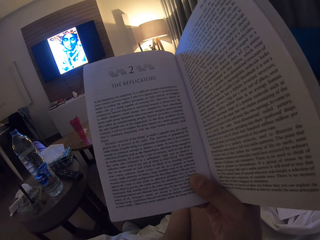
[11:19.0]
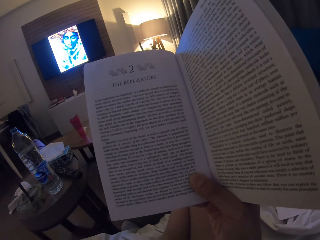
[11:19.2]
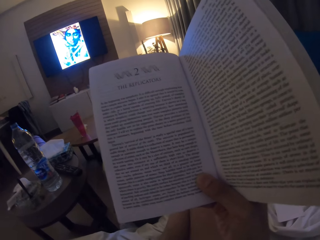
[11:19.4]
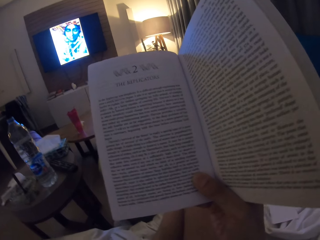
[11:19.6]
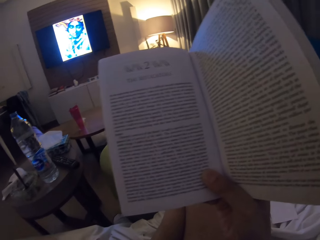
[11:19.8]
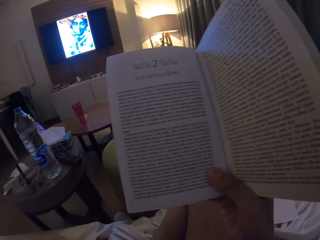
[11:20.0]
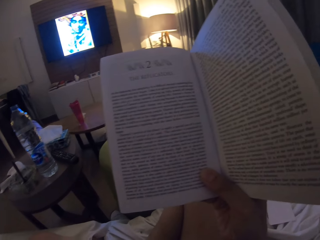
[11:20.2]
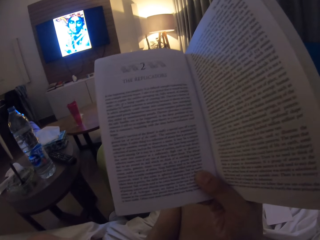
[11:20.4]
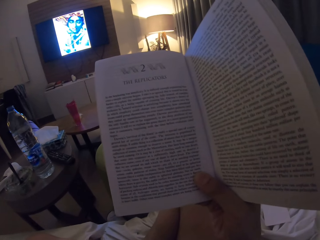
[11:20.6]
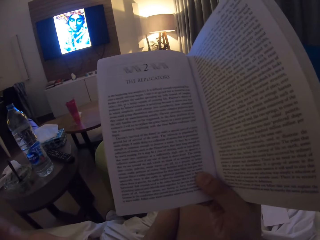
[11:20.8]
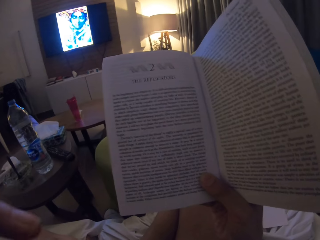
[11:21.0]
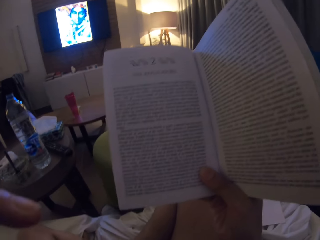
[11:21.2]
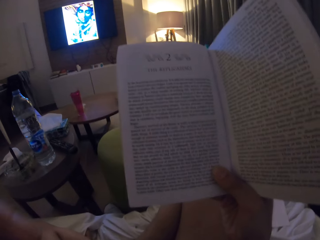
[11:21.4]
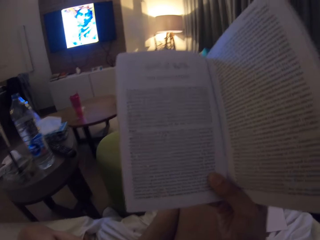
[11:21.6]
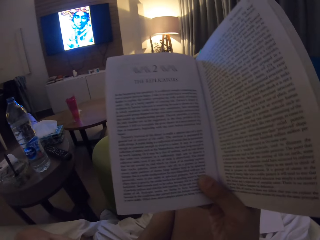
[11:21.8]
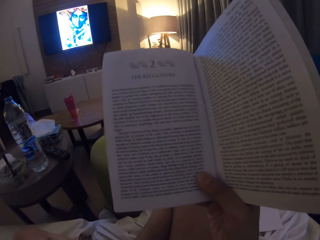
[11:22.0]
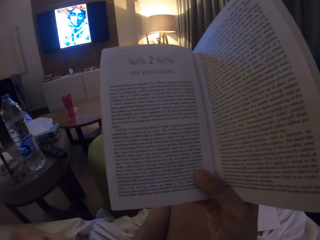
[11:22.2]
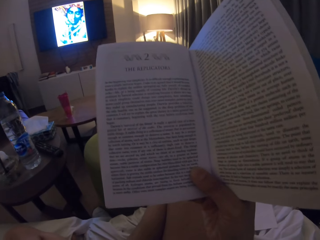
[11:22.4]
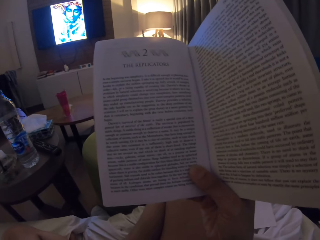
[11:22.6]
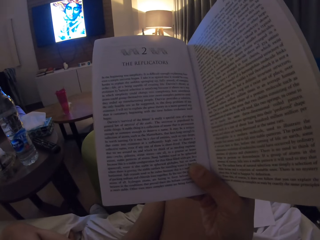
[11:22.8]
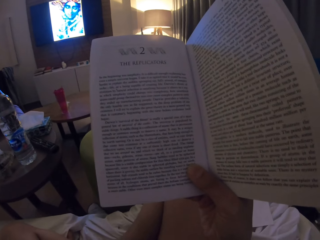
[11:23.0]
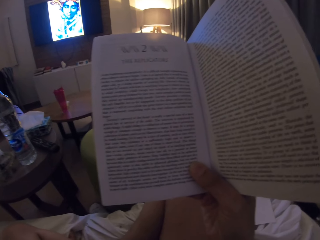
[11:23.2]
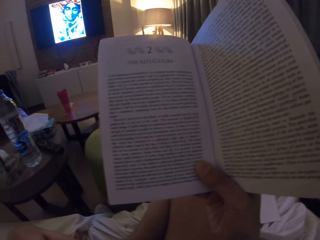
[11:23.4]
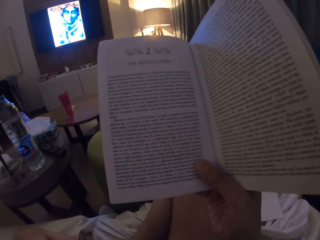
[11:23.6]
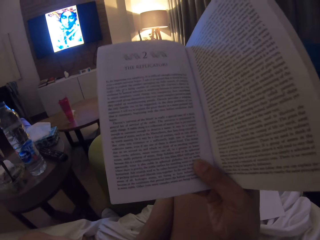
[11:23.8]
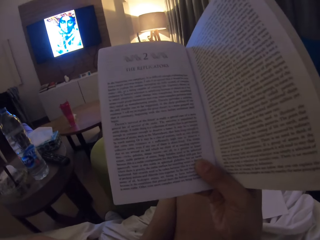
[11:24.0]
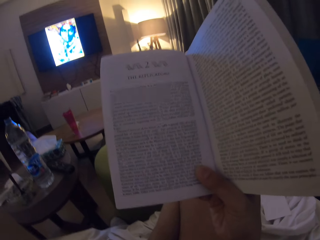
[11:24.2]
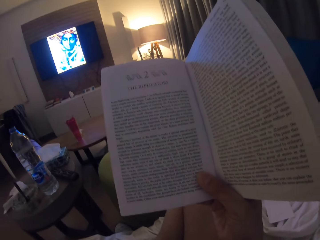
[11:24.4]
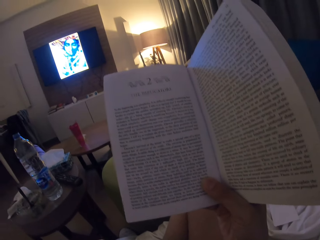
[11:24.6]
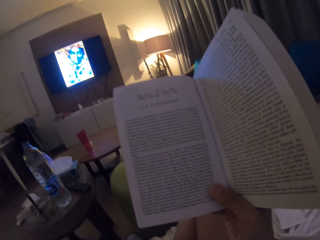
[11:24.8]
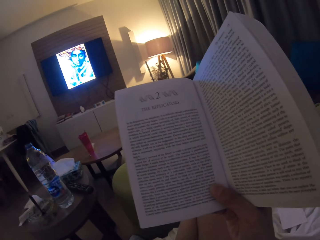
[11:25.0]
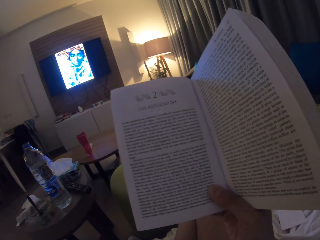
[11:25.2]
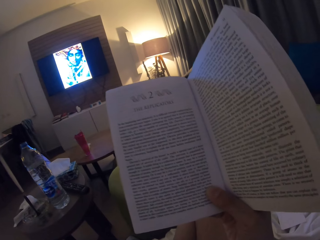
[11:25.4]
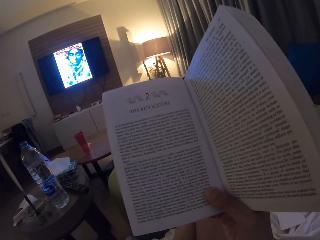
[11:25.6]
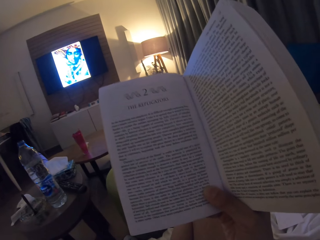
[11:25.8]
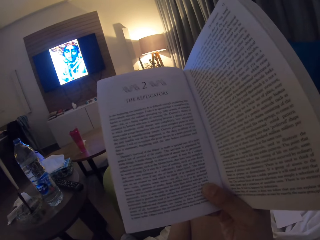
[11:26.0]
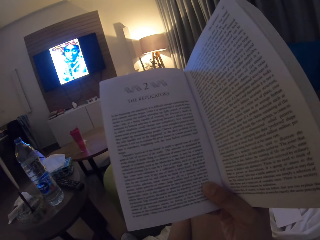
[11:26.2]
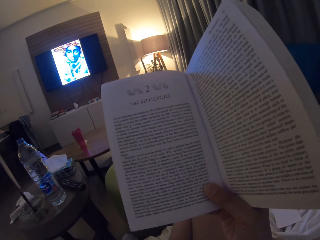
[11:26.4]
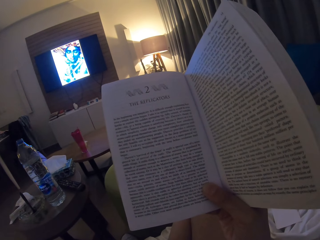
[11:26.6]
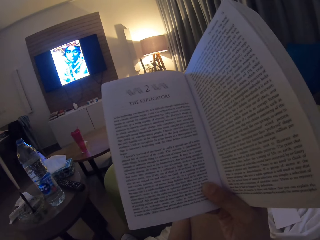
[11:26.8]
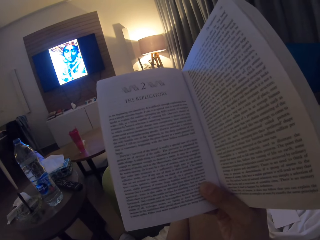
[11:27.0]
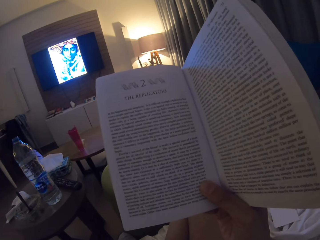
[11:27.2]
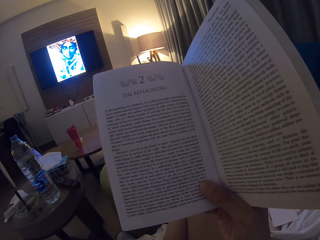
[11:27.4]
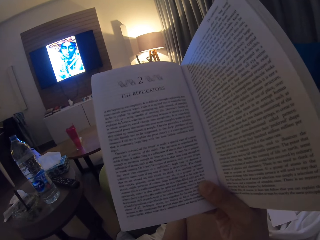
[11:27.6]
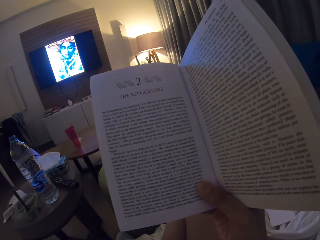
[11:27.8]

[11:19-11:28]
The camera wearer fixes the camera. They read a book.

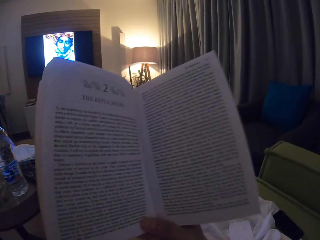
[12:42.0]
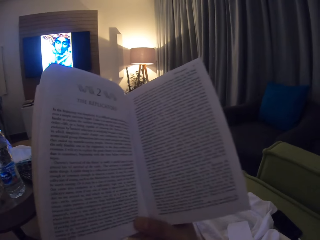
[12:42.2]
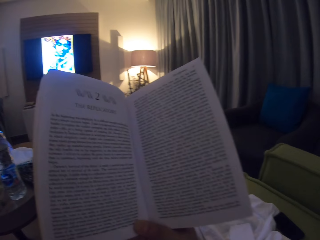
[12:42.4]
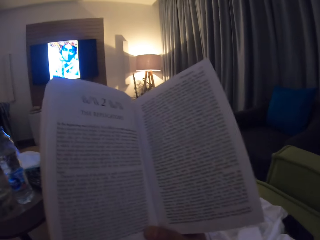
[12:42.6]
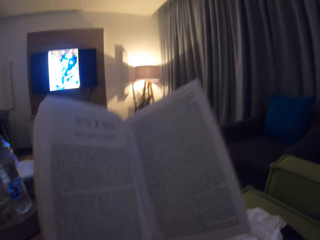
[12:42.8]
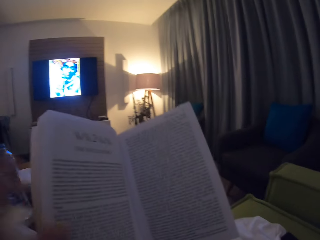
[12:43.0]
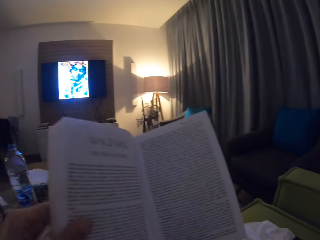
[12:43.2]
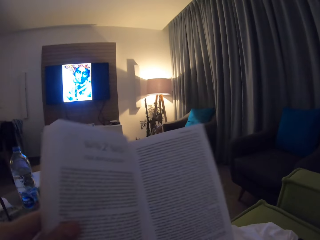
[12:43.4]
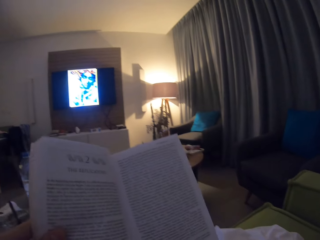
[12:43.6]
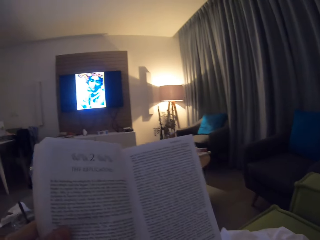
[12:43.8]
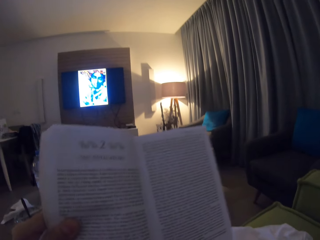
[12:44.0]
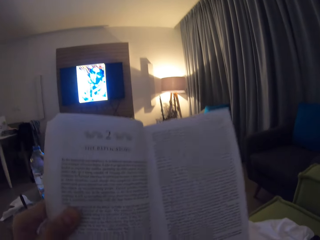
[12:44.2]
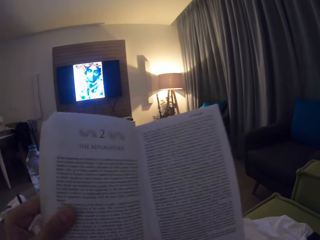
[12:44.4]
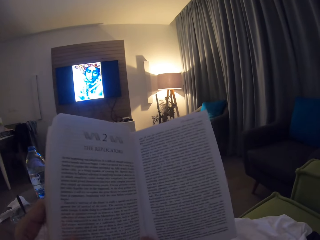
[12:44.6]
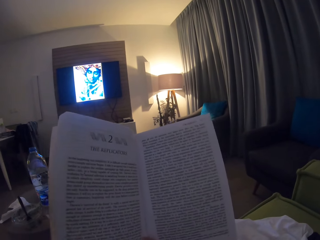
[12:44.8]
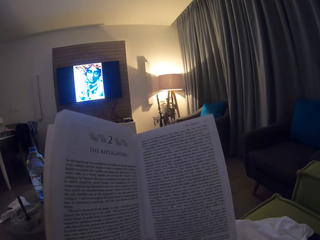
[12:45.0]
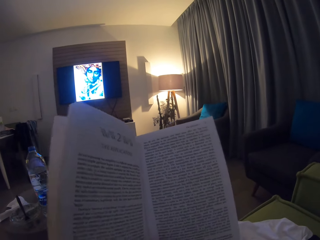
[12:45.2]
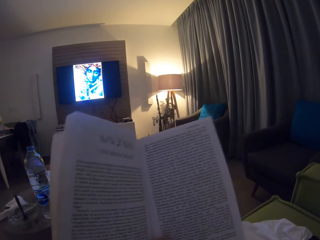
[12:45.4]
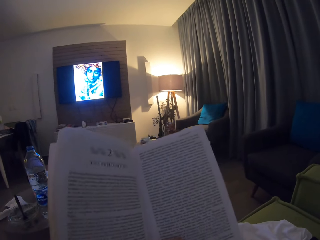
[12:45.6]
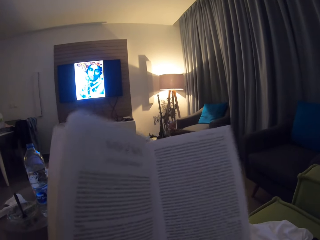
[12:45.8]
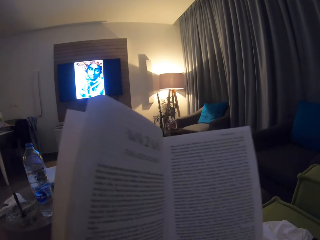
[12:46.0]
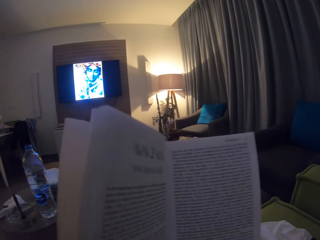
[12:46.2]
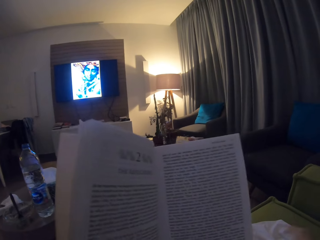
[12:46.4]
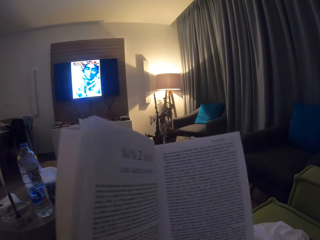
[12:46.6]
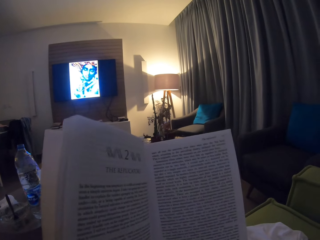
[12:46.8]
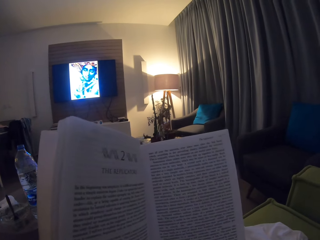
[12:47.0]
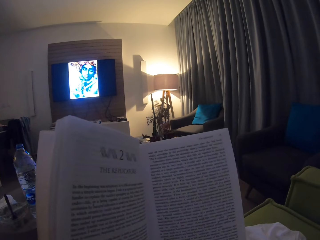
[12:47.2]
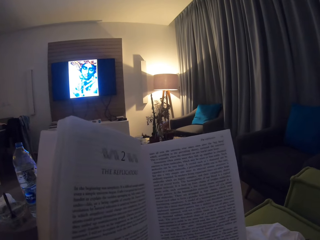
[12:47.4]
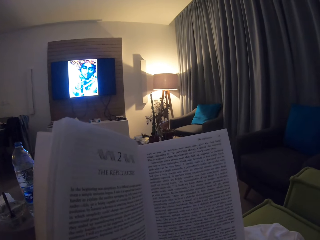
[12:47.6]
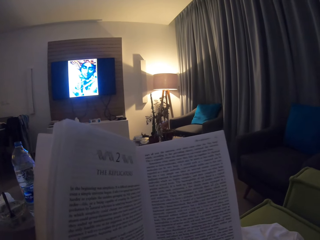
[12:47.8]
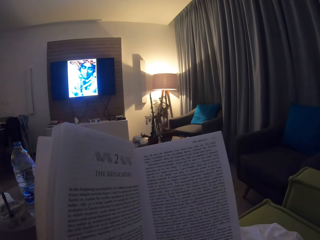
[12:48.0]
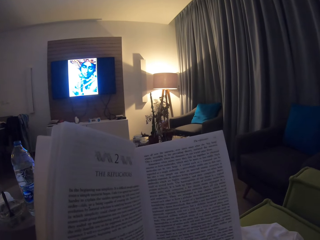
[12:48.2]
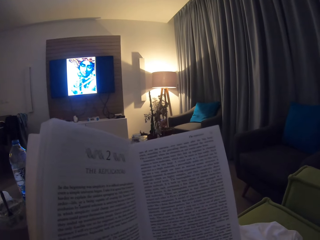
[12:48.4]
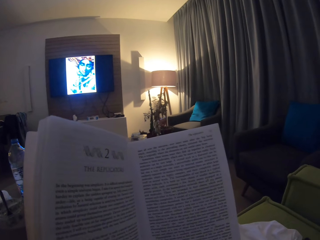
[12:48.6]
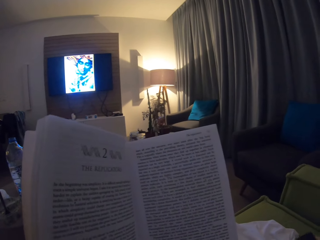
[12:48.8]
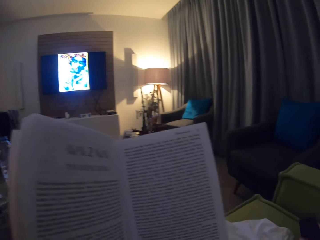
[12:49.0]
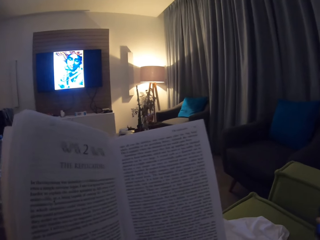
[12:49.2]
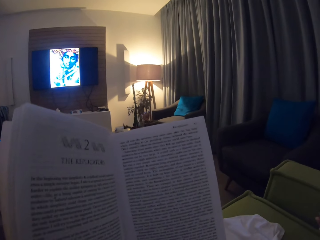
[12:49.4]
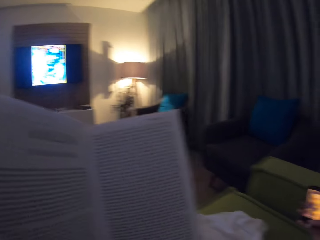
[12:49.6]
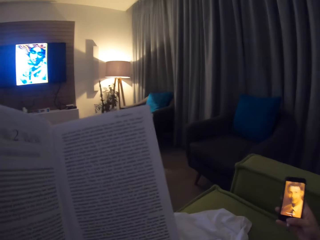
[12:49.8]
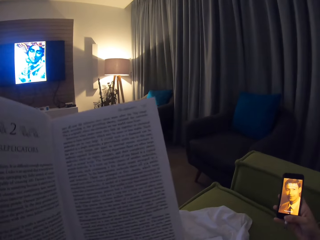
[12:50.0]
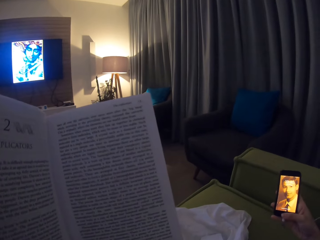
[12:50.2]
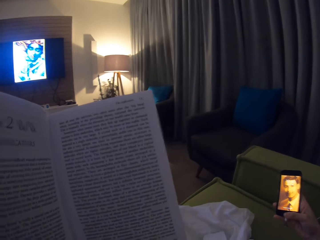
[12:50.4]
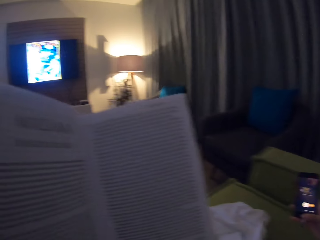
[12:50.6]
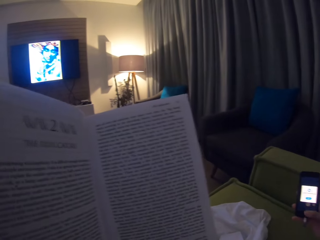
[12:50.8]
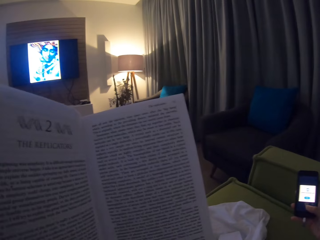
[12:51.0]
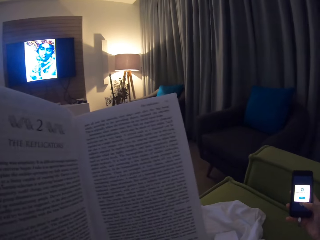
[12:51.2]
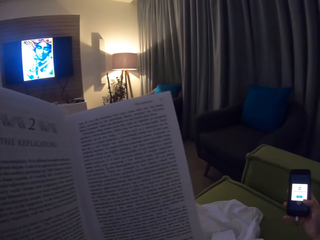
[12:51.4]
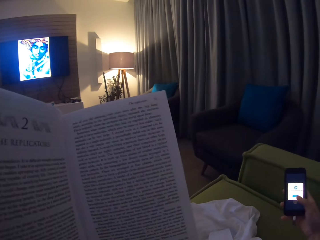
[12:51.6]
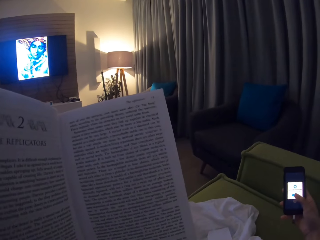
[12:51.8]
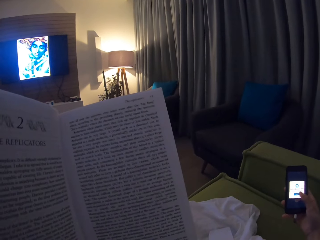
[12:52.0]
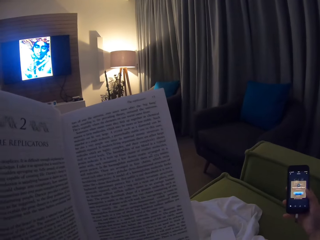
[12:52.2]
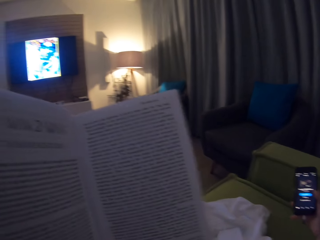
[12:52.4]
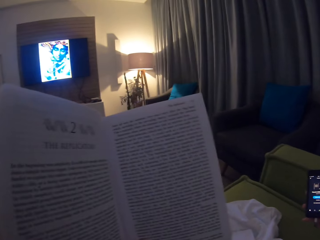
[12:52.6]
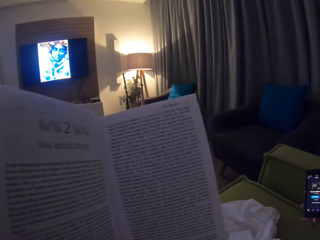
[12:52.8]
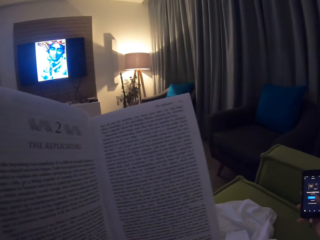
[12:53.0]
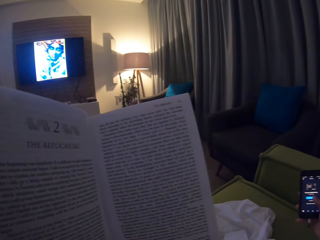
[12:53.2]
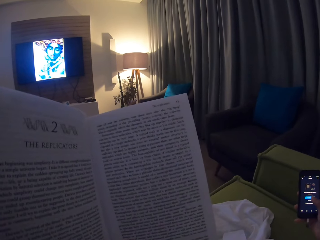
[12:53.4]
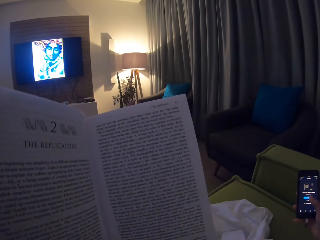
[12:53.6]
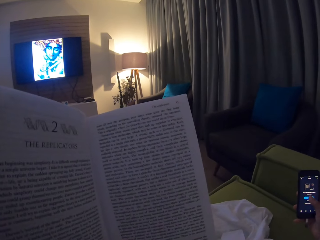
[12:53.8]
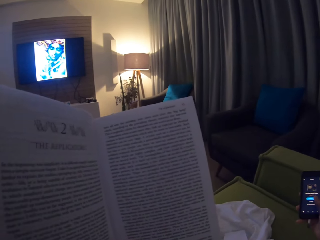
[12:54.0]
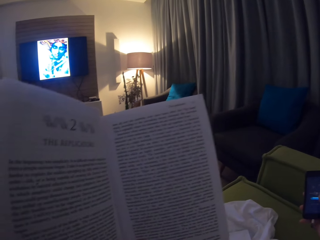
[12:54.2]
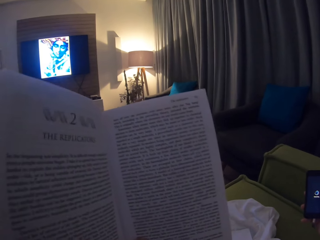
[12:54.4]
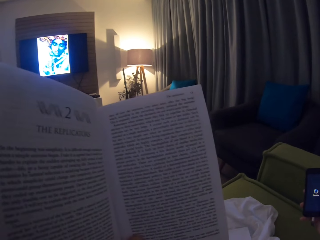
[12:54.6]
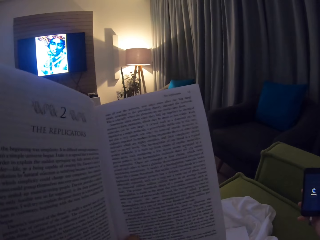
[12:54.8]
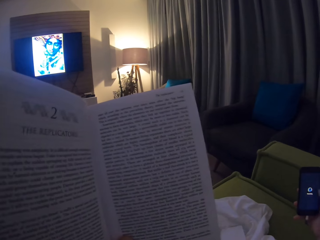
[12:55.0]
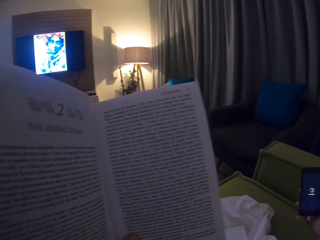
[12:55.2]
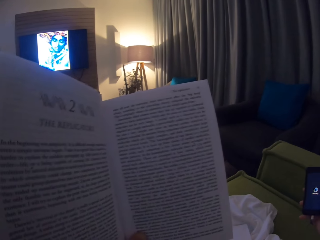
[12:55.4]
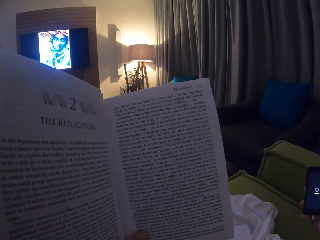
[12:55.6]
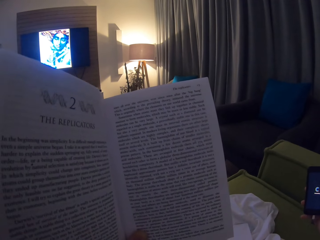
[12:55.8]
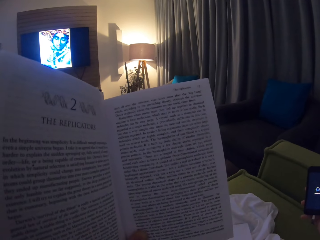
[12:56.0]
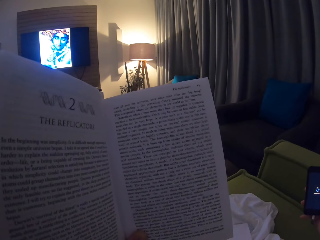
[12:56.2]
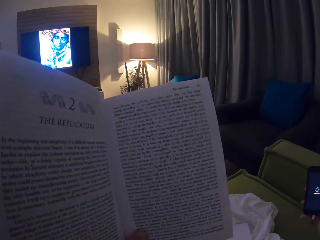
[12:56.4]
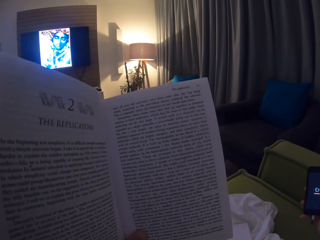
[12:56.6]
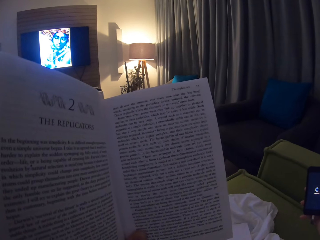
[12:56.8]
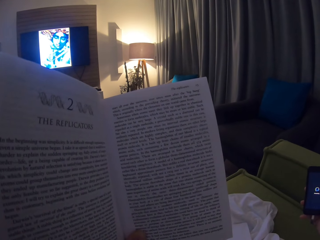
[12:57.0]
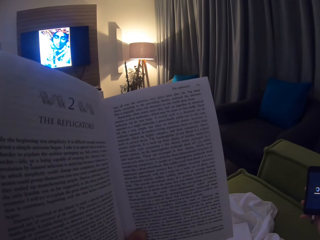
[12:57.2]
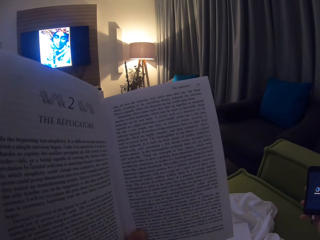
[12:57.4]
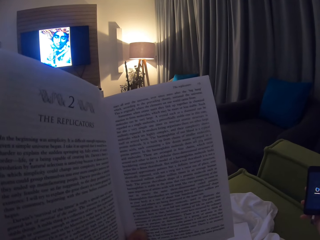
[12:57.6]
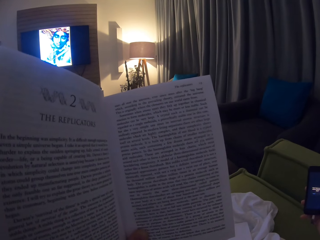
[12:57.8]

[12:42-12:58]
The camera wearer holds a book with both hands and reads the book. He picks up a phone. He scrolls the phone. He operates the phone with his finger. He scrolls the phone. He scrolls the phone again.
